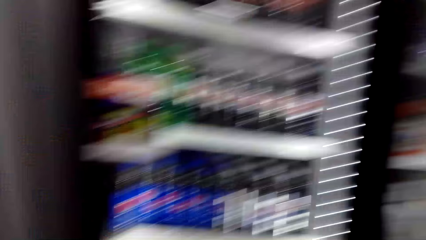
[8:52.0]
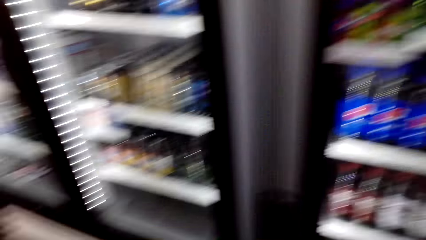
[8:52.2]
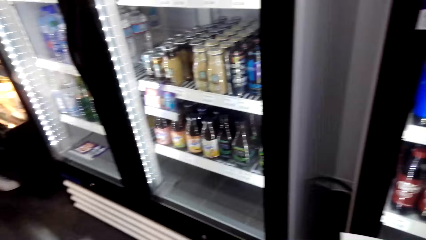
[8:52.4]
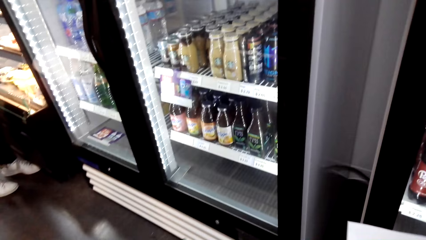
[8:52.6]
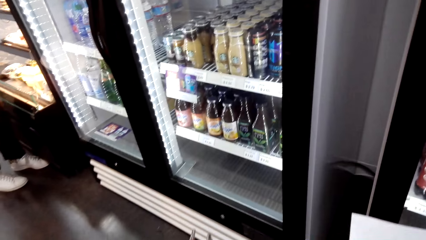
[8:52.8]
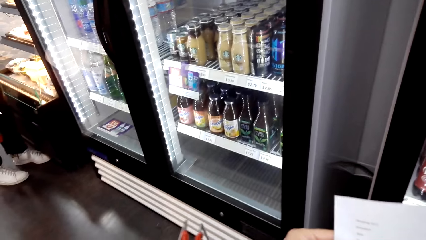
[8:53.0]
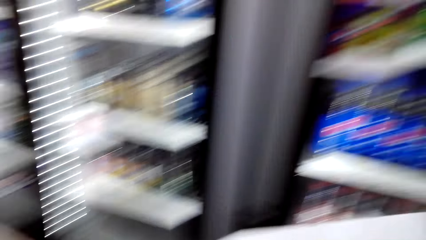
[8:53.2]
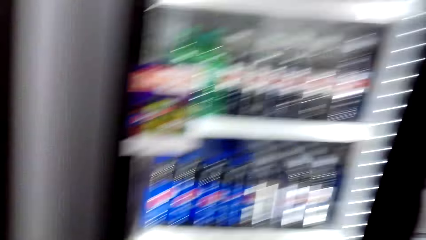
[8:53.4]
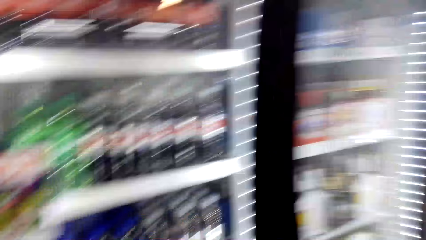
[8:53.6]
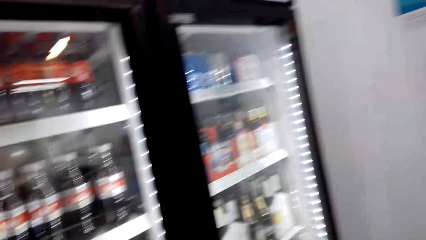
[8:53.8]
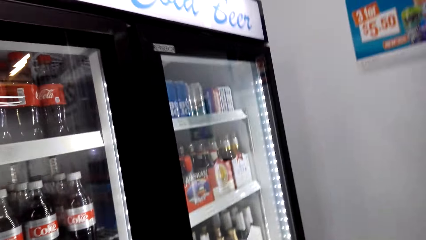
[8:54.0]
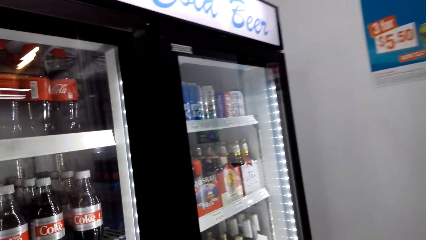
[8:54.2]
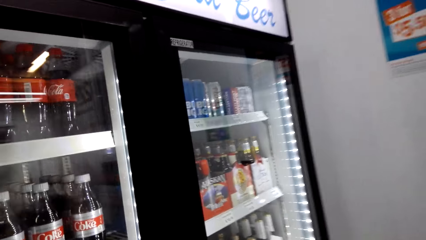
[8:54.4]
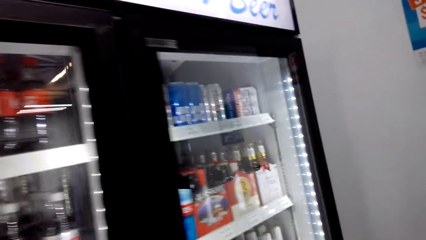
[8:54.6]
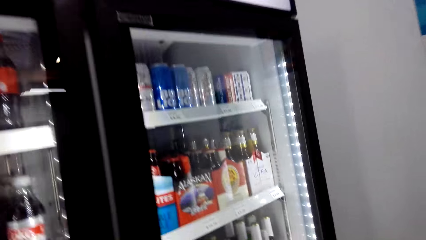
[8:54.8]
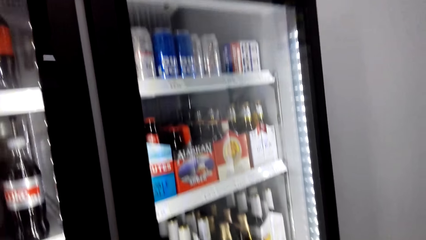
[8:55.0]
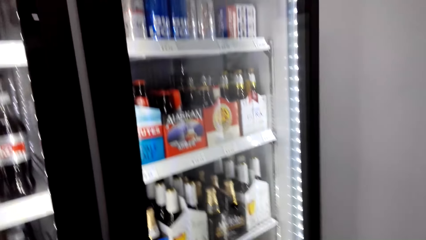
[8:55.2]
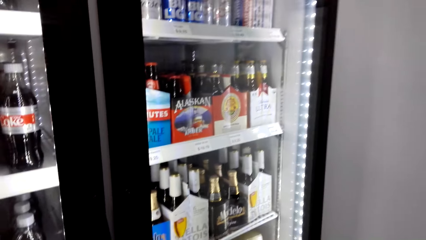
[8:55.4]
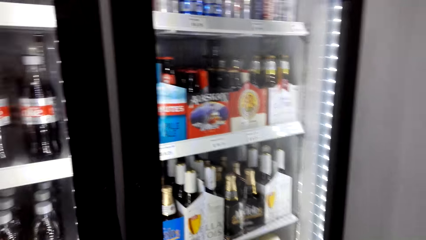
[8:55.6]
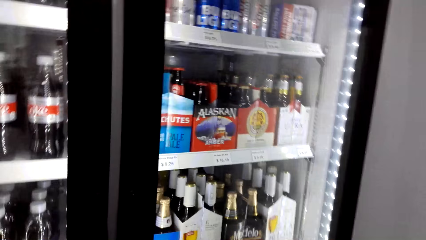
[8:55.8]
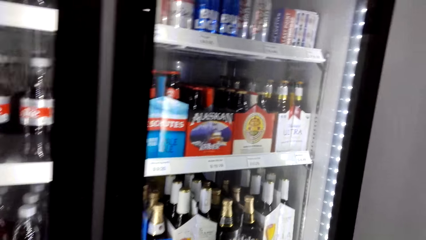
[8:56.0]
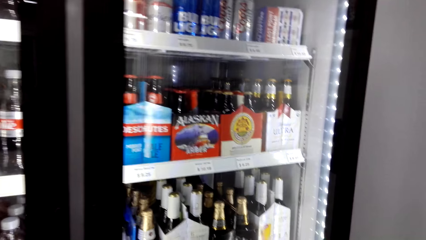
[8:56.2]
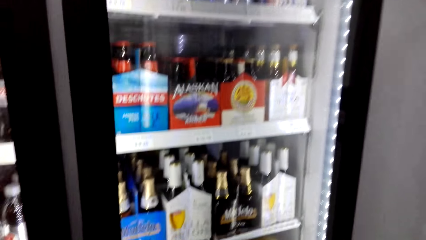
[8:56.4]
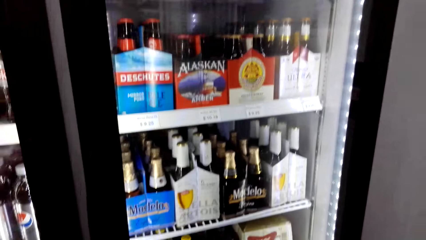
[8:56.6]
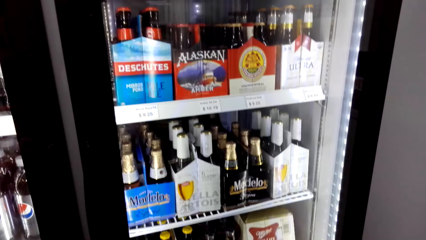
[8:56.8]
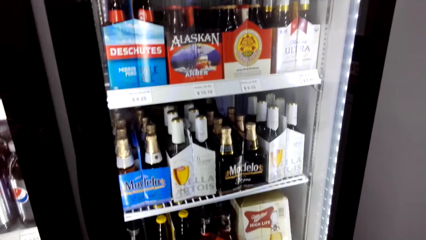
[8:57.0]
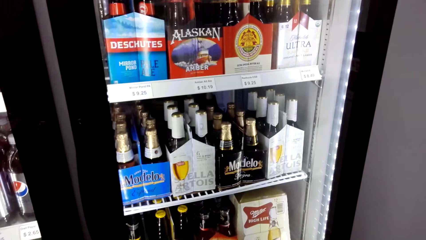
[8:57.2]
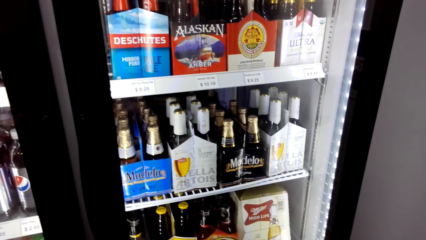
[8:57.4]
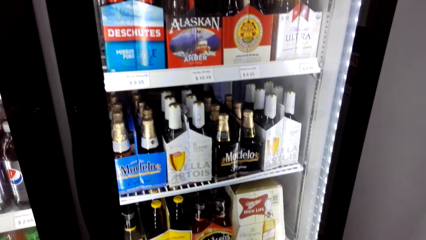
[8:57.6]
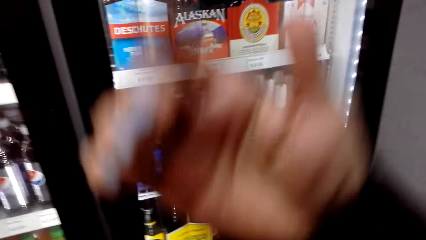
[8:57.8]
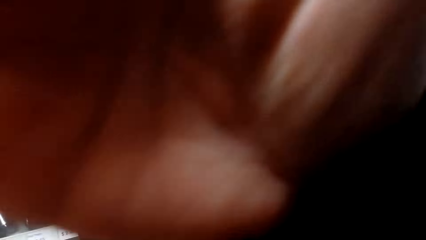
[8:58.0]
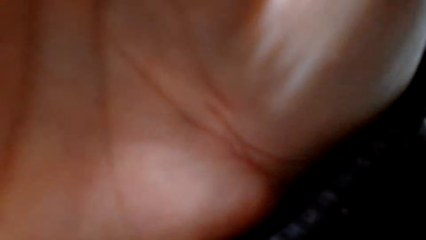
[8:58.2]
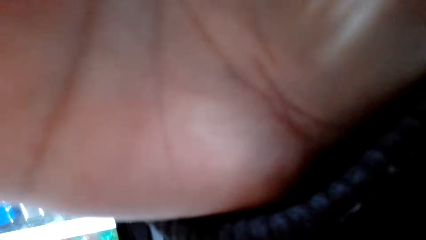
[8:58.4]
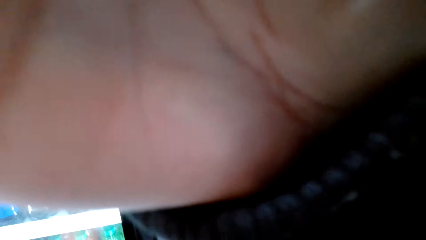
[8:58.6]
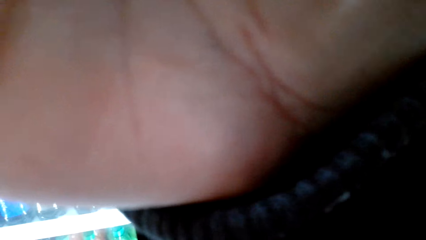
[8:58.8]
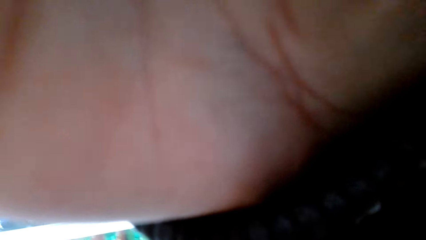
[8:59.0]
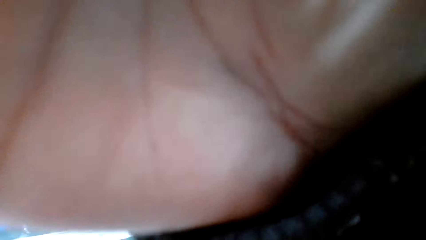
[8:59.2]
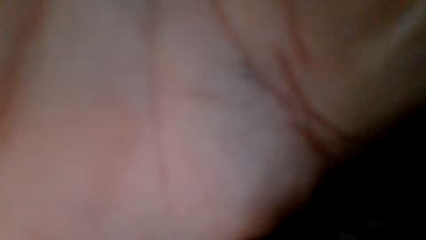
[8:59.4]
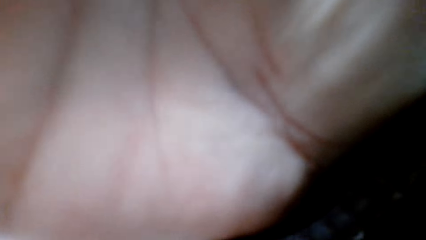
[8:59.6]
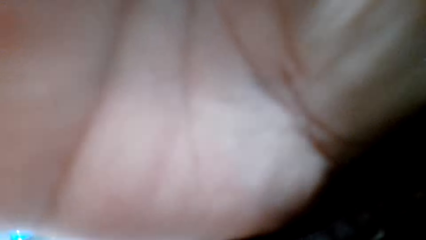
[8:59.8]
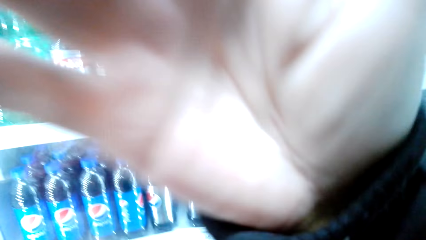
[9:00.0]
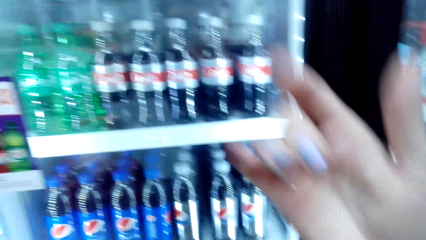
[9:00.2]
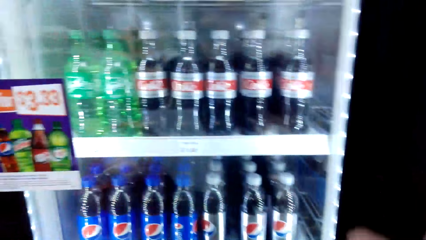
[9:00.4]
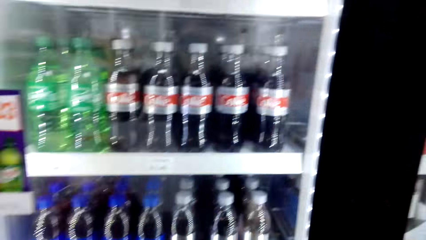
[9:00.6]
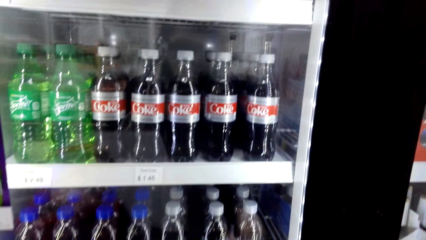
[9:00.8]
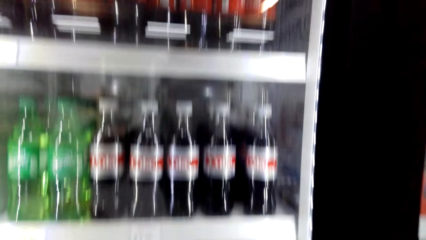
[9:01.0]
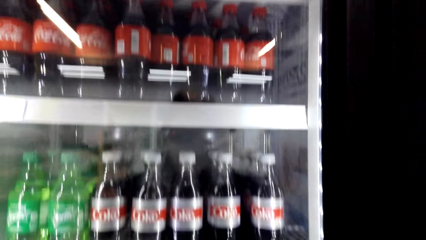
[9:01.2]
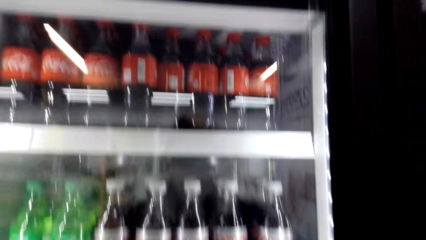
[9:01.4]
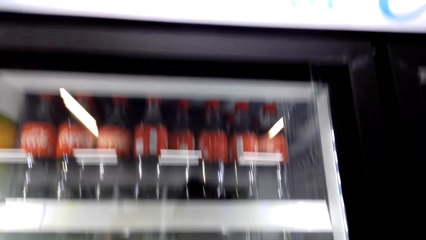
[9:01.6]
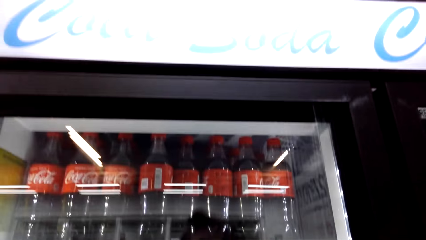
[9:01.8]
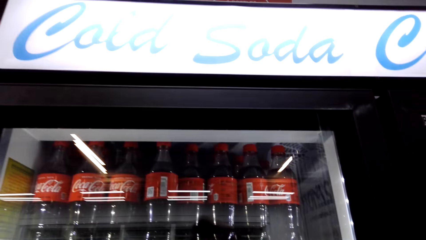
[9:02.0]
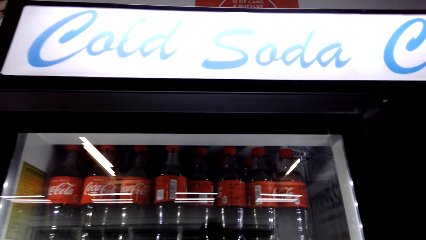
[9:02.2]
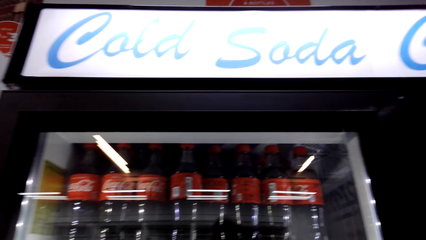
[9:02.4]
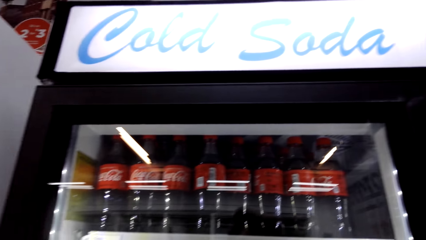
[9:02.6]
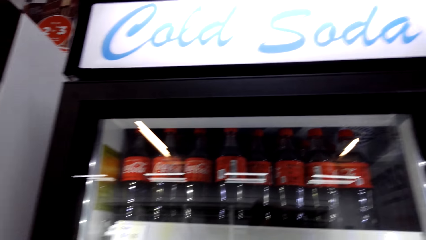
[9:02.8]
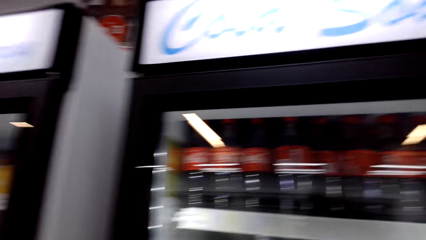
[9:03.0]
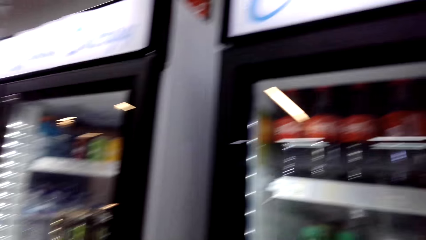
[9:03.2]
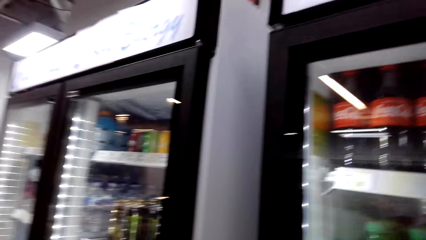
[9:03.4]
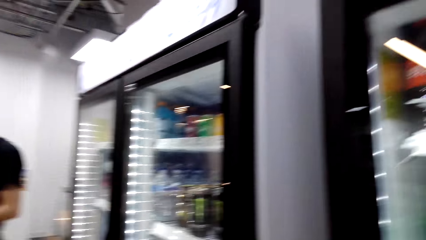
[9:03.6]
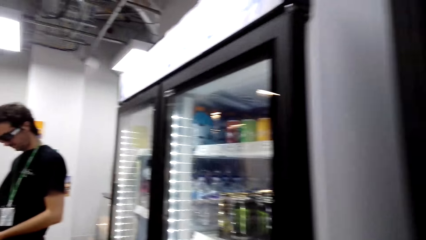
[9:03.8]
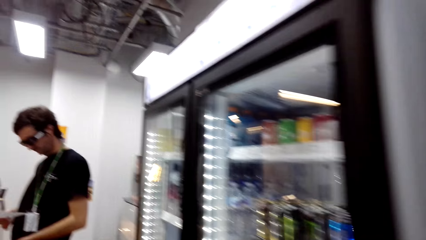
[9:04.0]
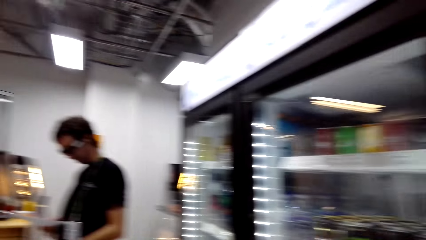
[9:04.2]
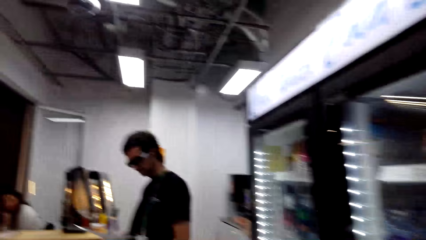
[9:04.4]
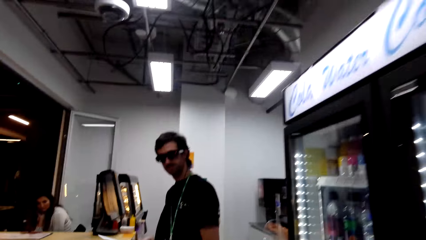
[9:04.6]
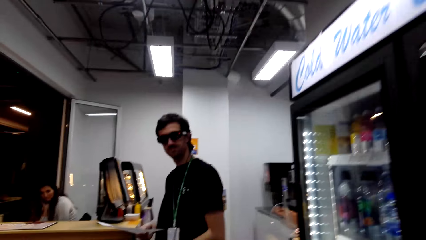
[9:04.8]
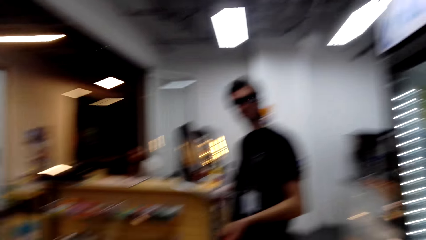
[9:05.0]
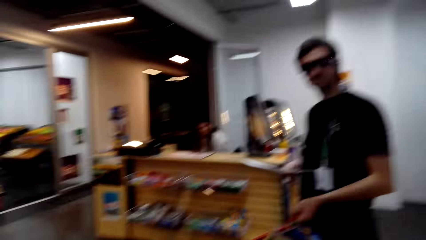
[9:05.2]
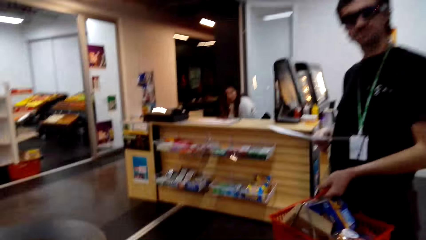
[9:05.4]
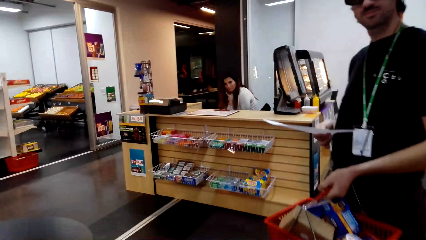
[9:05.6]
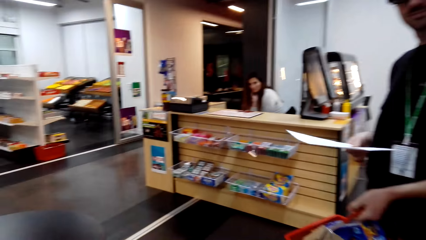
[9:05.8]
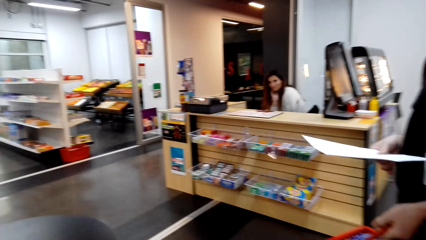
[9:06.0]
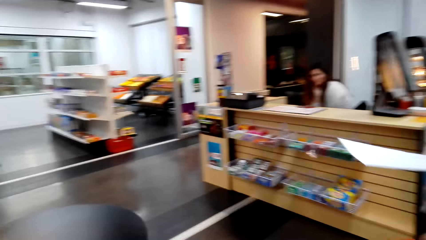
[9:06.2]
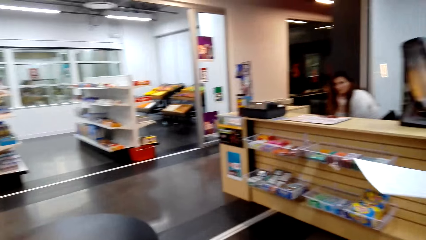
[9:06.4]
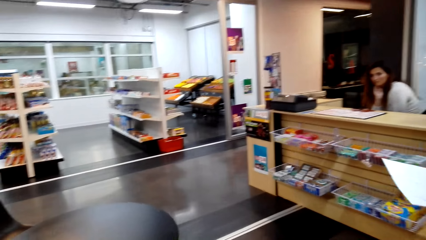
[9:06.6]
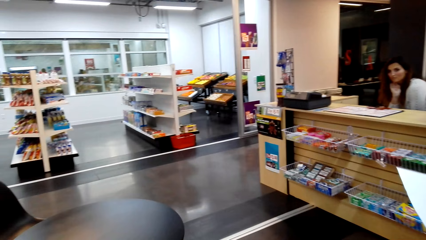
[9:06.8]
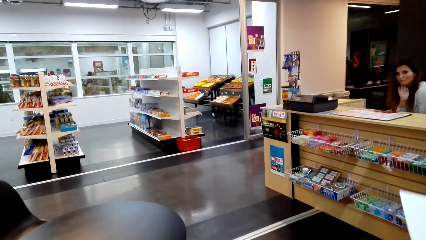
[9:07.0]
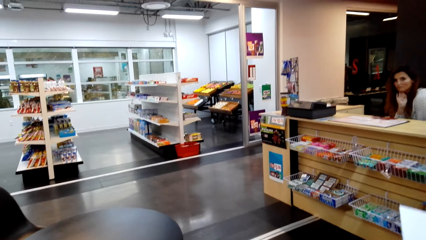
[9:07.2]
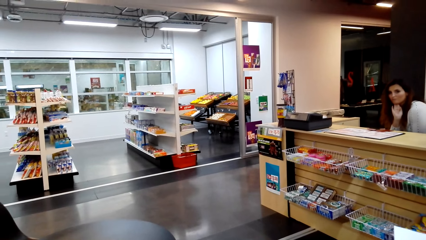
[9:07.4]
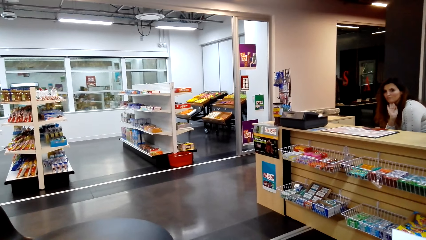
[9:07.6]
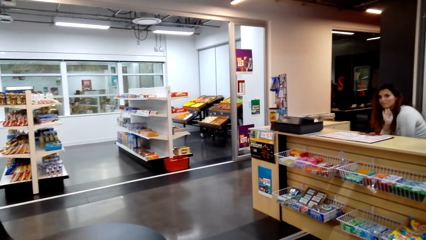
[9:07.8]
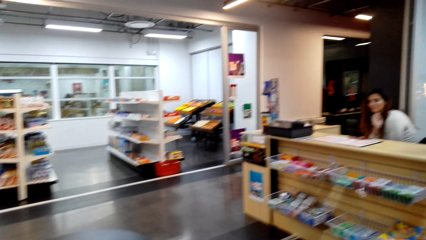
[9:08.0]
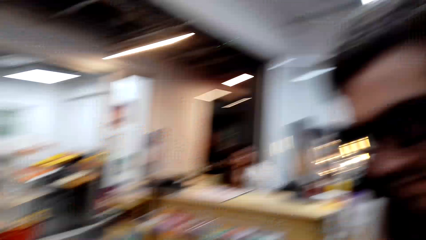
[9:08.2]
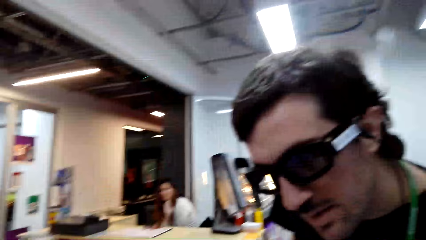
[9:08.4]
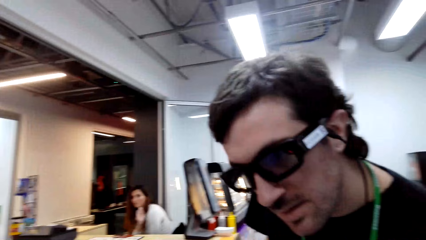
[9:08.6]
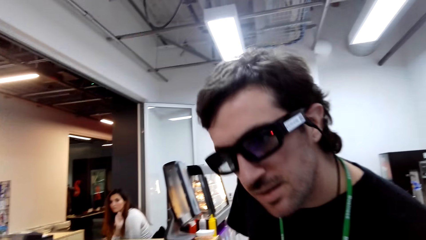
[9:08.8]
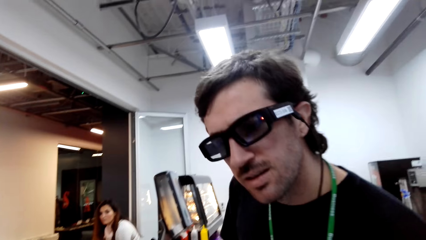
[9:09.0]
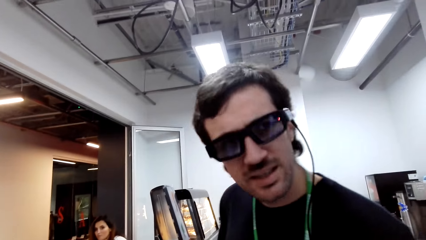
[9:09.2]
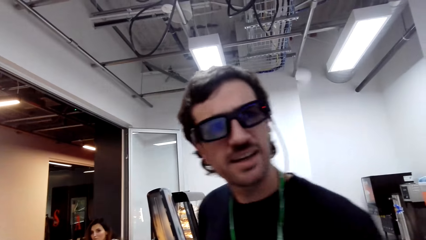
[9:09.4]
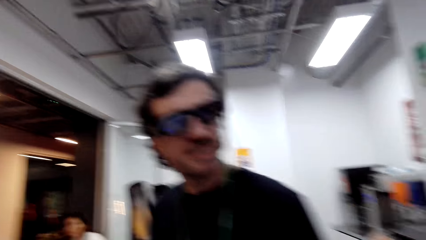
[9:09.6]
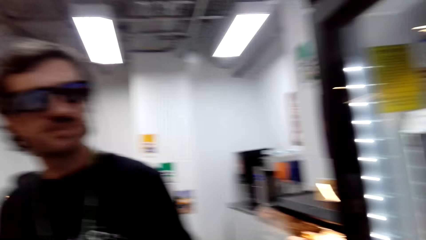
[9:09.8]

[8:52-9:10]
The camera wearer looks at a piece of paper. They look around a fridge. They hold the camera. They adjust the camera. They look around the fridge. They walk around a supermarket. They interact with a man.
